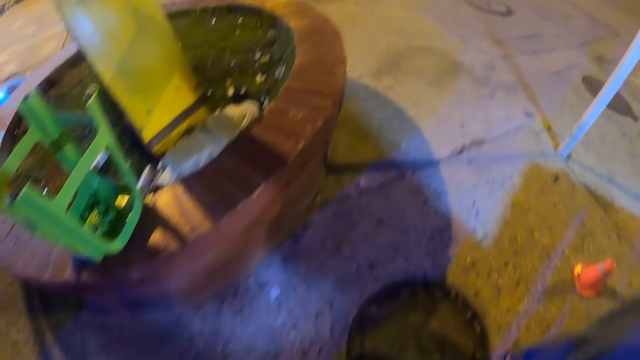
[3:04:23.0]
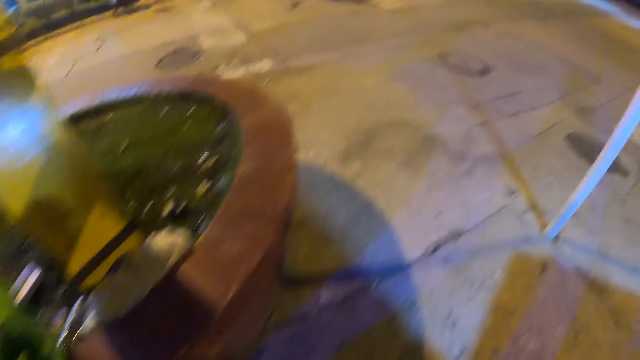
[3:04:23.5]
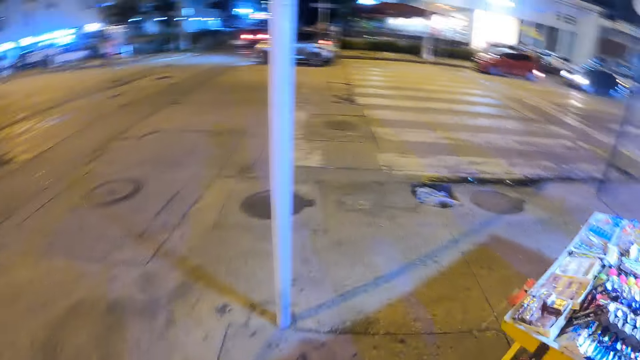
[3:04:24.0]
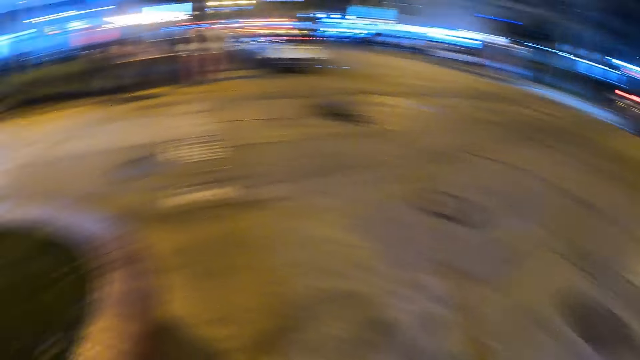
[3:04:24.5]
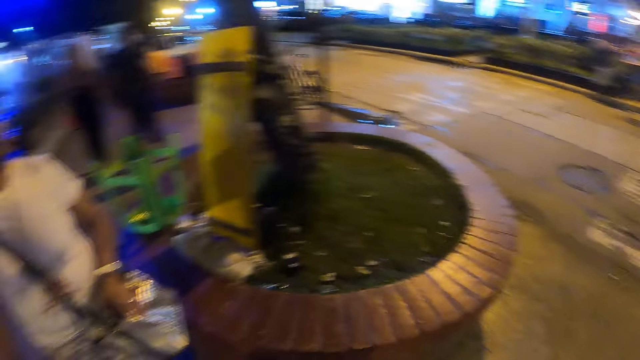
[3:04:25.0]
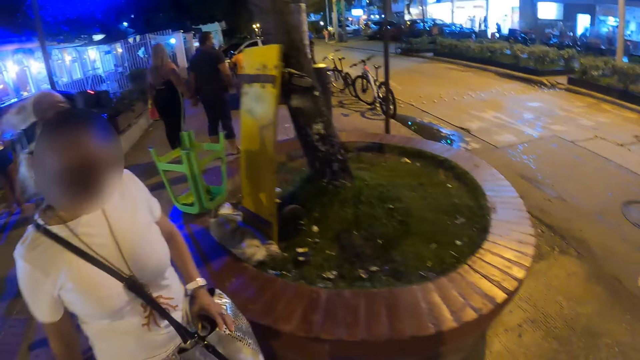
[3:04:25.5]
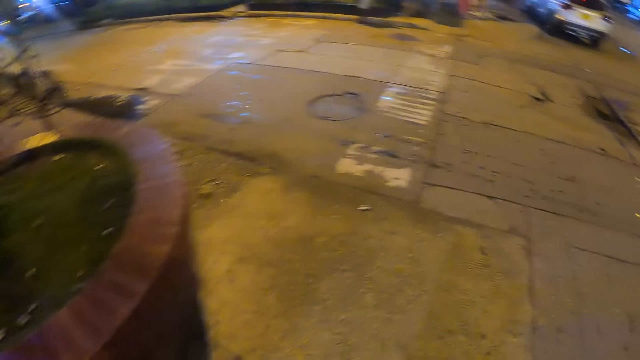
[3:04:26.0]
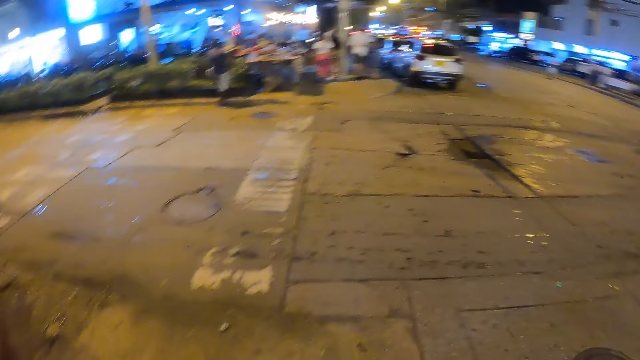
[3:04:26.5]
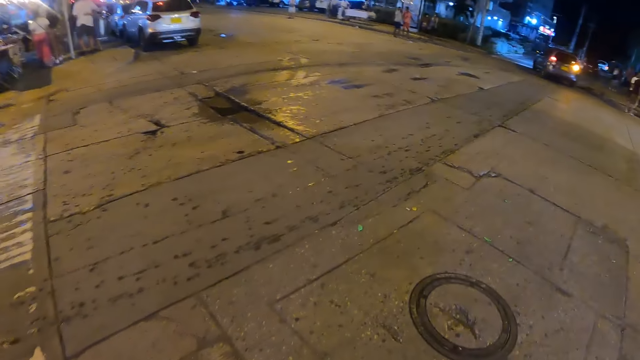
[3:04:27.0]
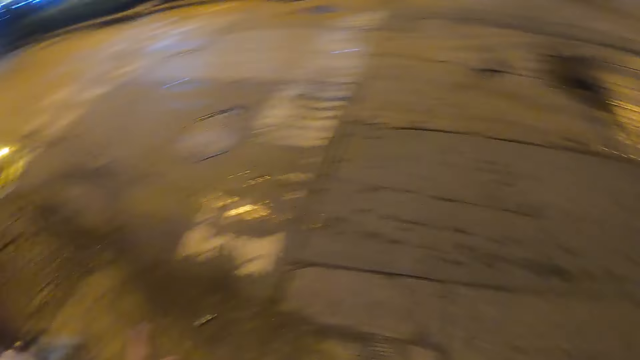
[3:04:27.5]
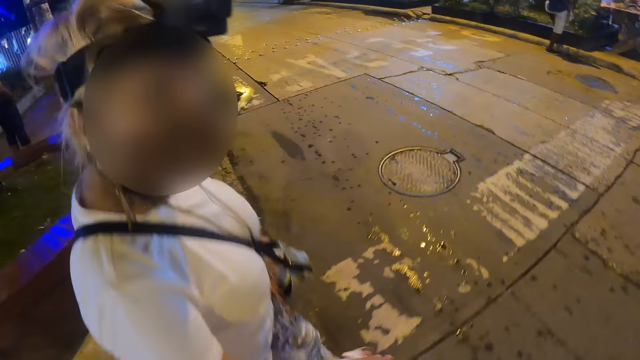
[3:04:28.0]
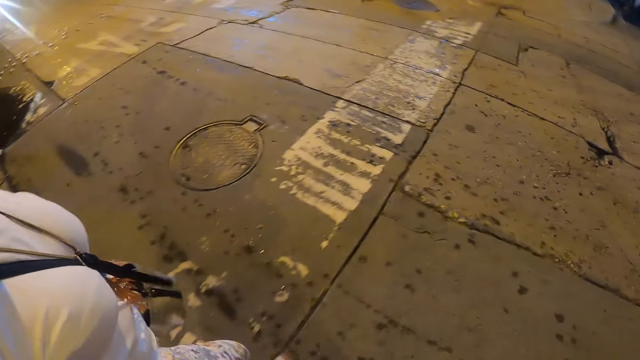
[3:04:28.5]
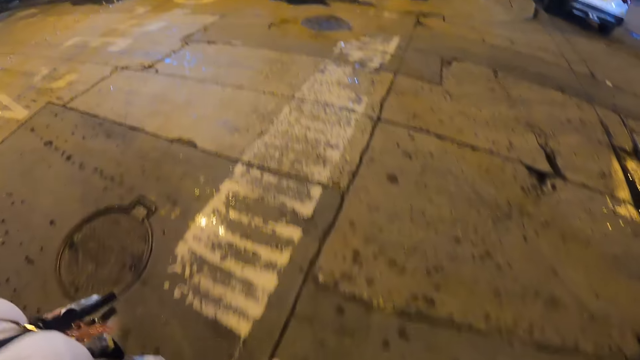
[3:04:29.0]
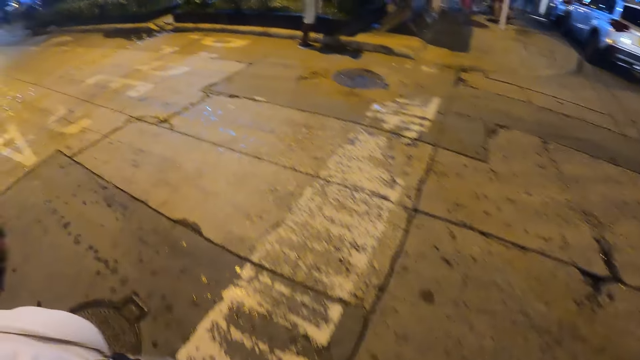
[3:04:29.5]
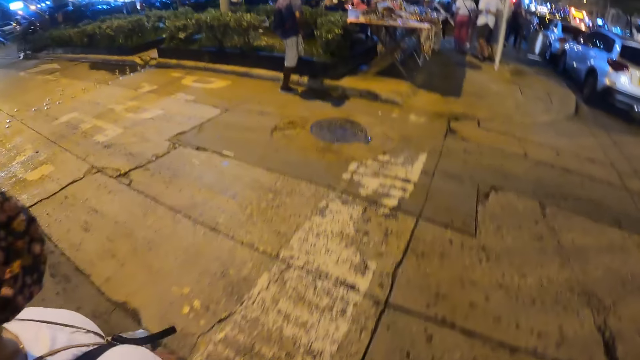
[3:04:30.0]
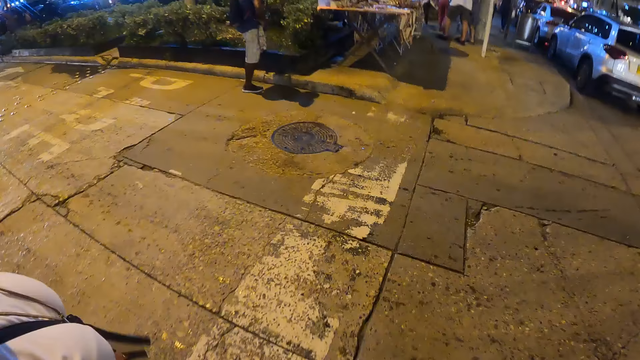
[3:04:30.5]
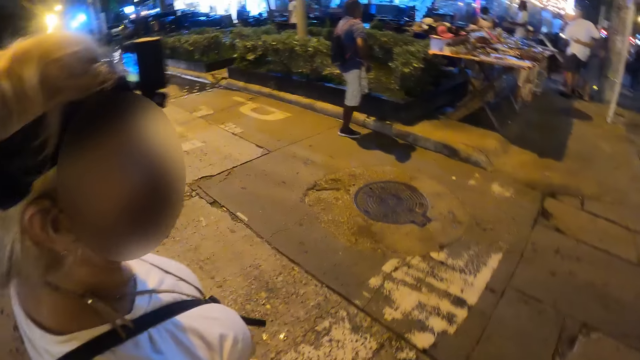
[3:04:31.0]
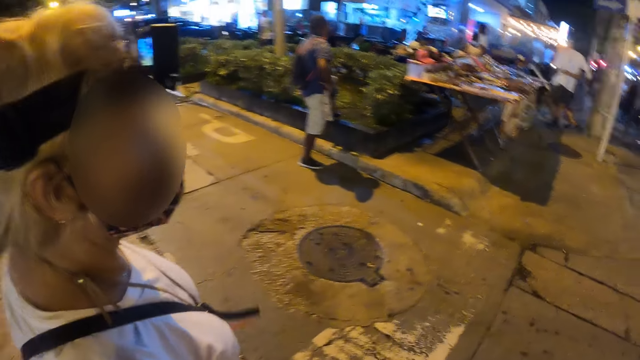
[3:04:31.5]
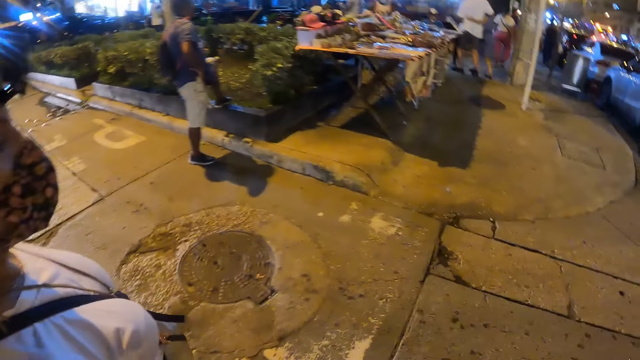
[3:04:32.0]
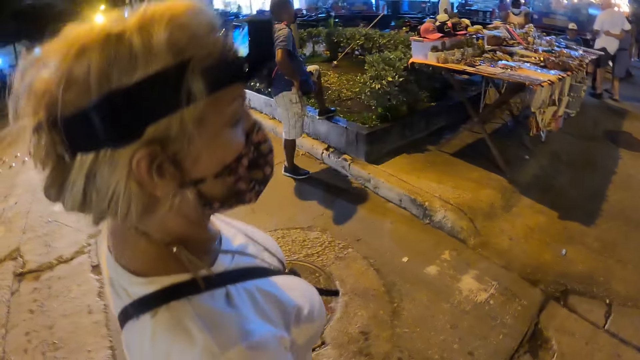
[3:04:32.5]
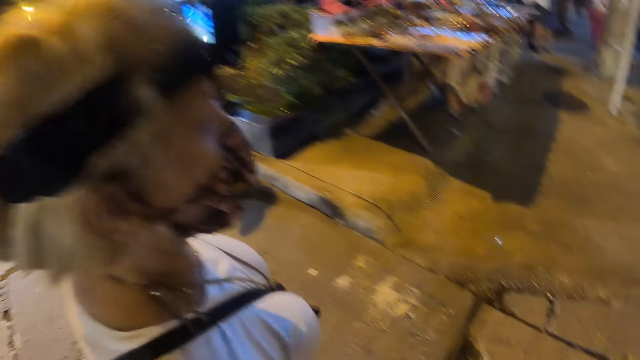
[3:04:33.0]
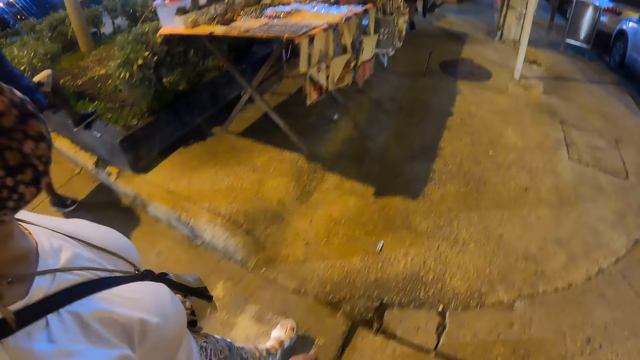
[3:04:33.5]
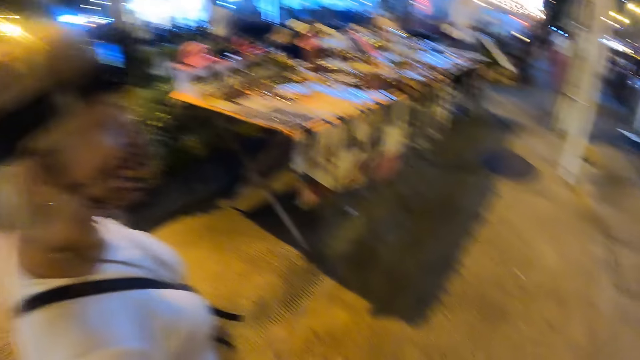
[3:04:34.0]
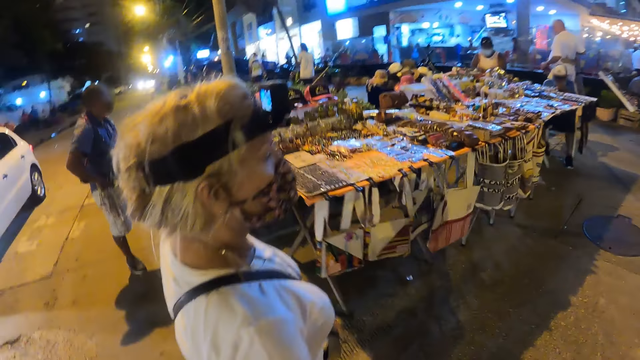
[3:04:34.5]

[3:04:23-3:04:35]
The camera wearer moves a hand. A woman walks around. The camera wearer walks around. The woman walks around.

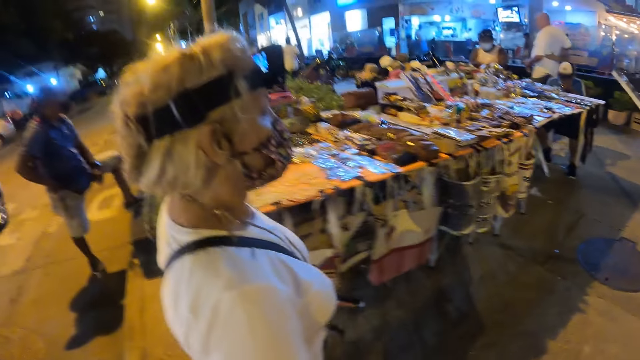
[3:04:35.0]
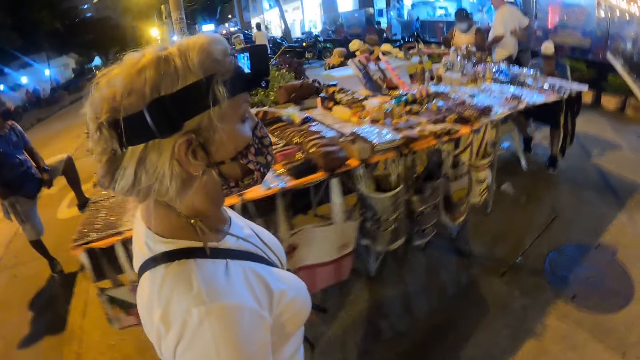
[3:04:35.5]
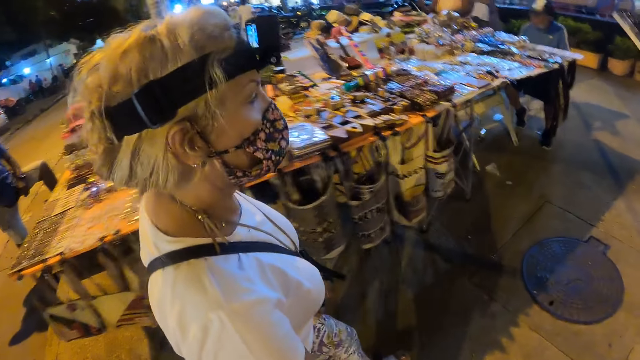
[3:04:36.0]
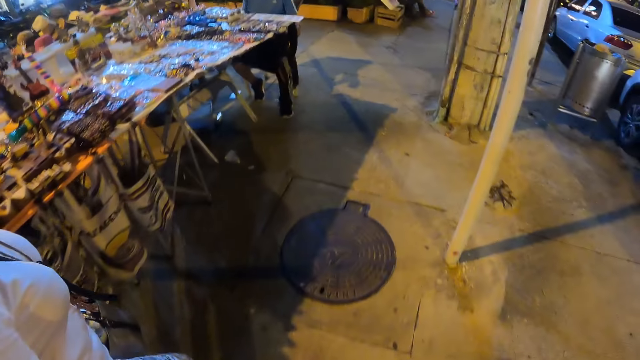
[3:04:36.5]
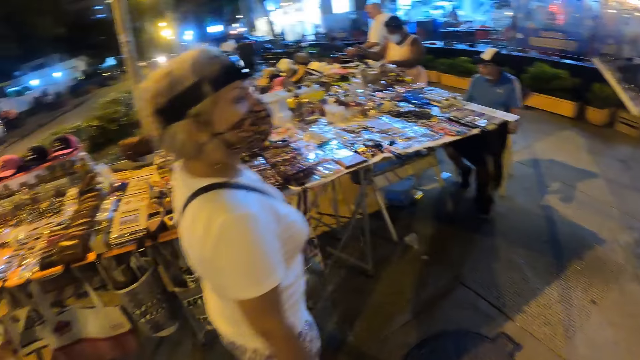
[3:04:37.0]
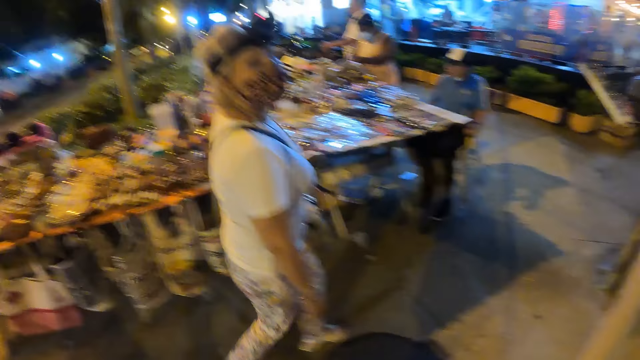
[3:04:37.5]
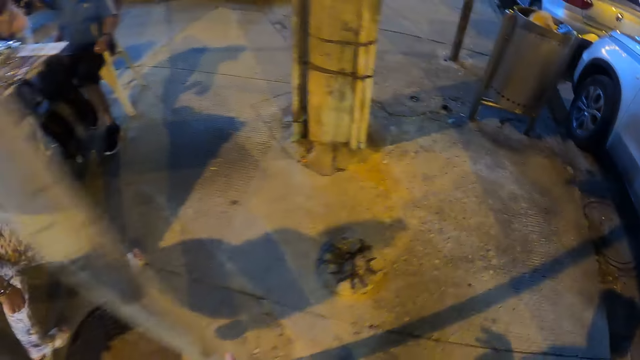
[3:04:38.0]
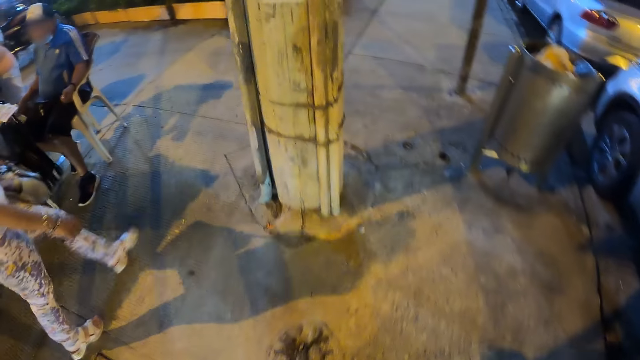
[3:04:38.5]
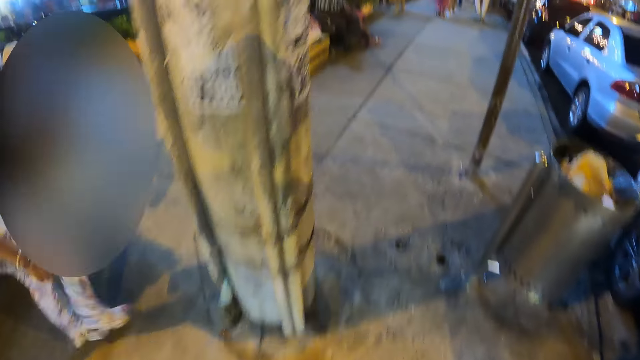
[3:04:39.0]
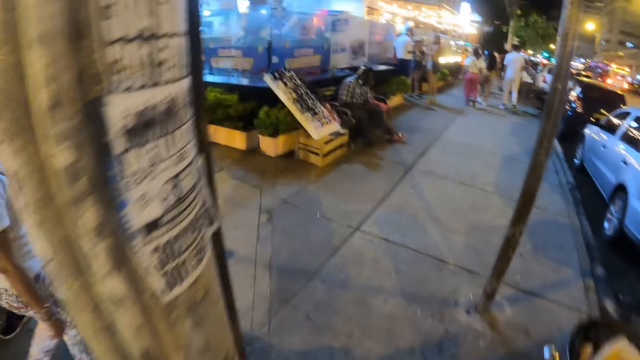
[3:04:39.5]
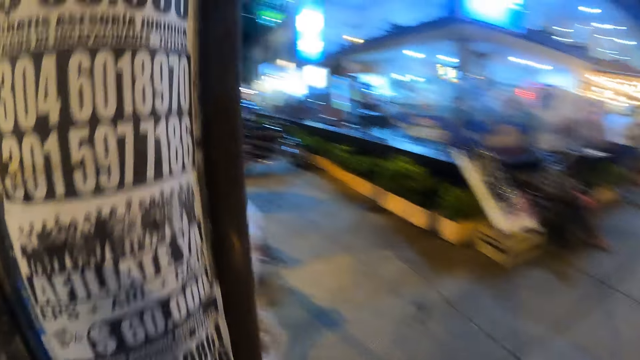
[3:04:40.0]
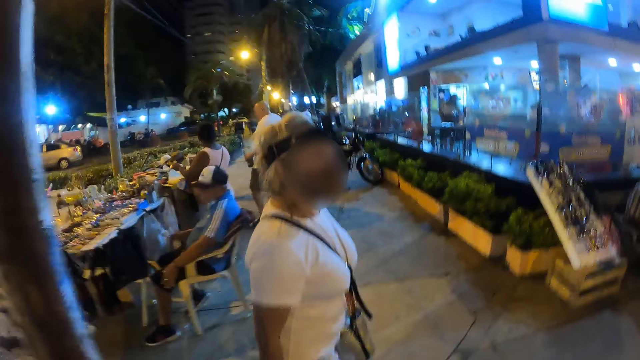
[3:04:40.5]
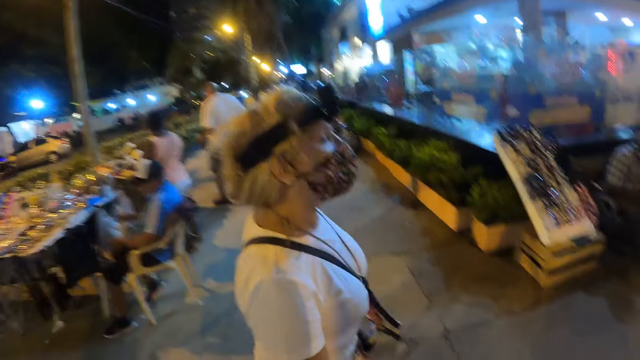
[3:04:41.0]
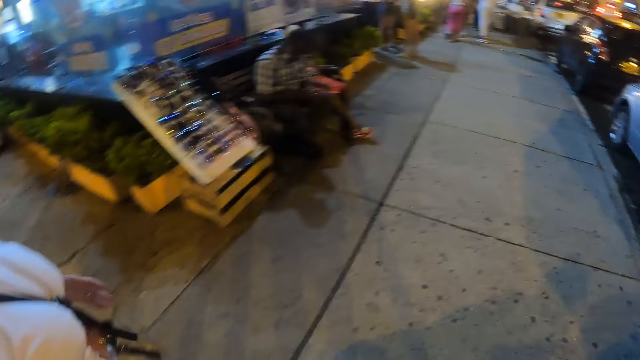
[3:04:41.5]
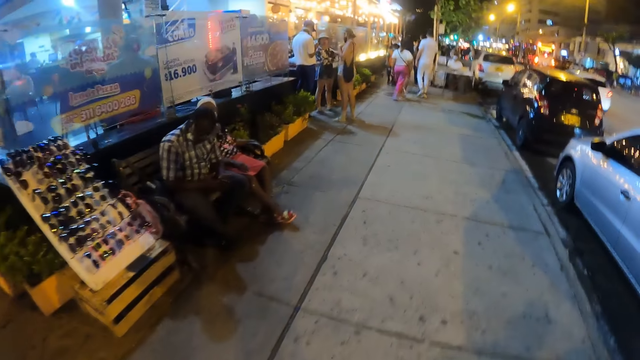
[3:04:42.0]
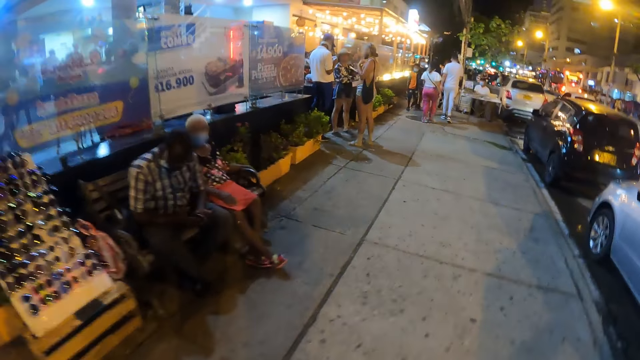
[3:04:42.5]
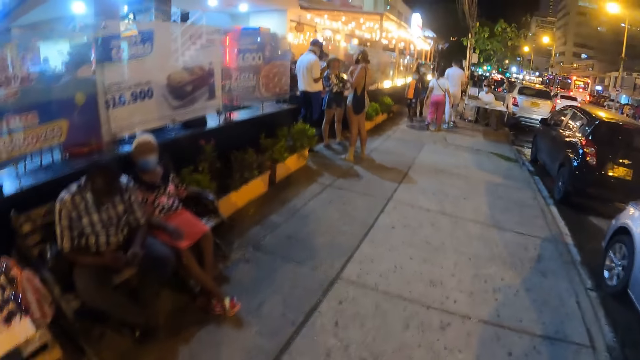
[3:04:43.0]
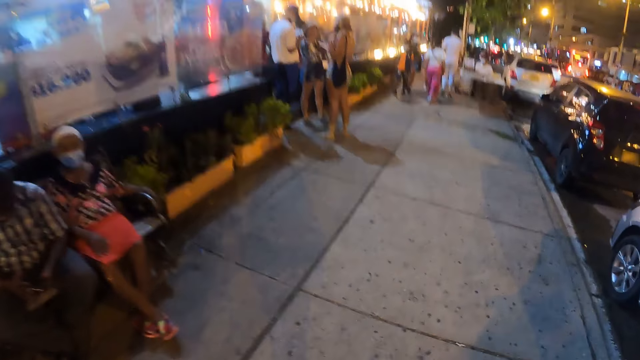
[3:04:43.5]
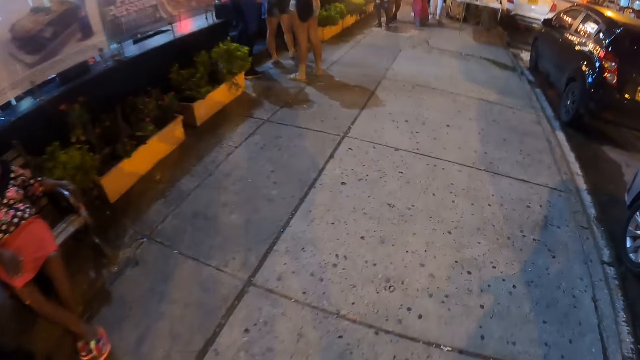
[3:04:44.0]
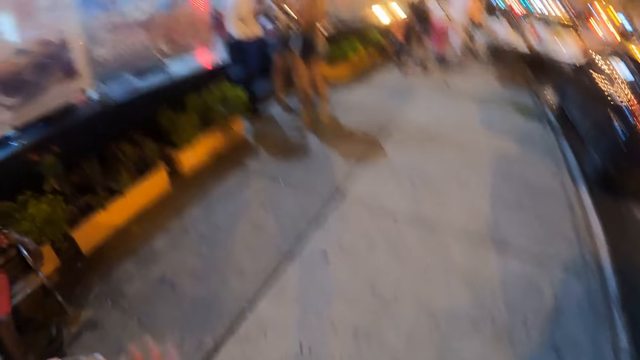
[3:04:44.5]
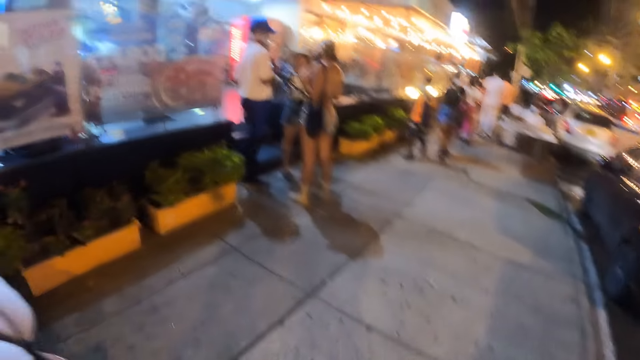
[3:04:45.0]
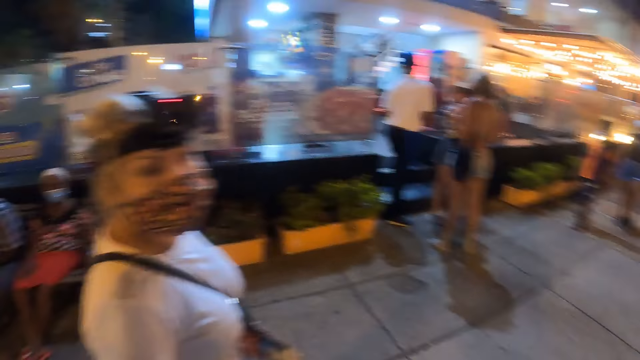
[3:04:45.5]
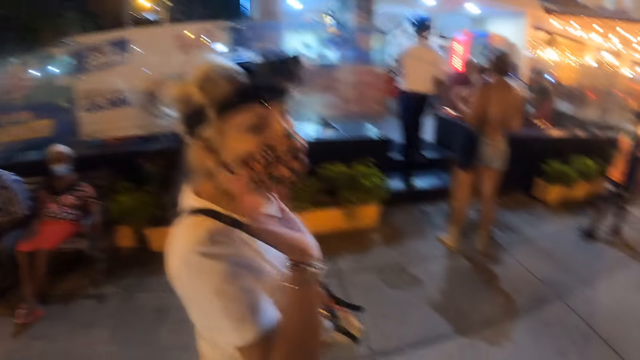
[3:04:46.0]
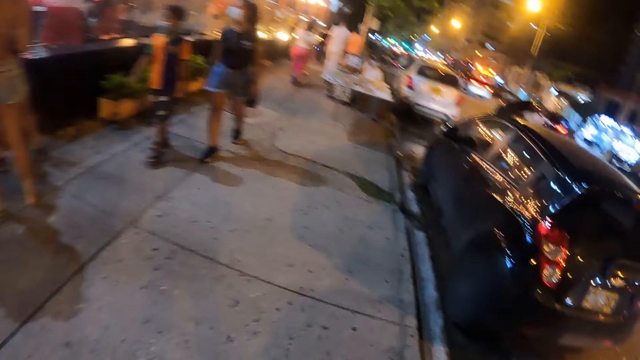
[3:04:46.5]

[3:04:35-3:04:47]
A woman walks close to the camera wearer. The woman moves a hand.
